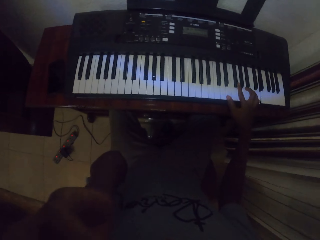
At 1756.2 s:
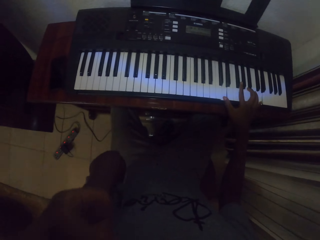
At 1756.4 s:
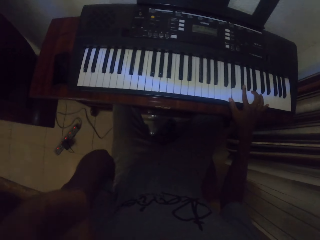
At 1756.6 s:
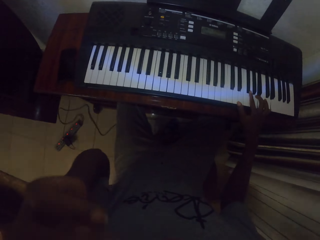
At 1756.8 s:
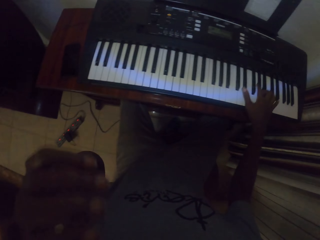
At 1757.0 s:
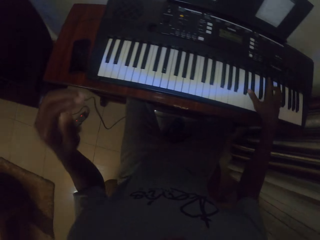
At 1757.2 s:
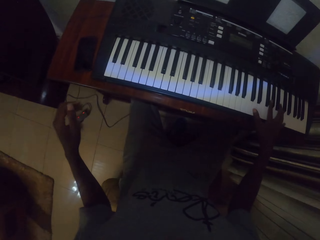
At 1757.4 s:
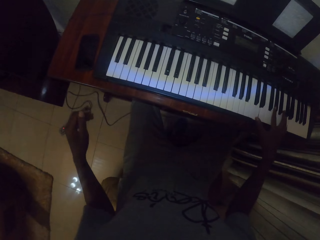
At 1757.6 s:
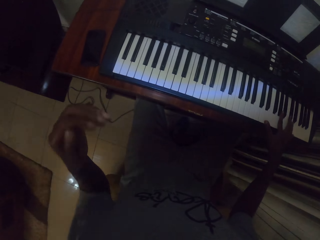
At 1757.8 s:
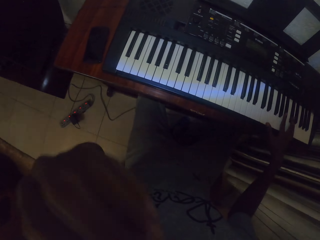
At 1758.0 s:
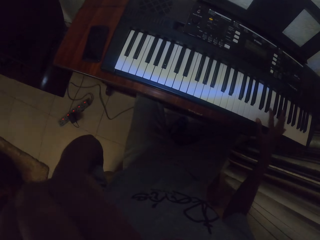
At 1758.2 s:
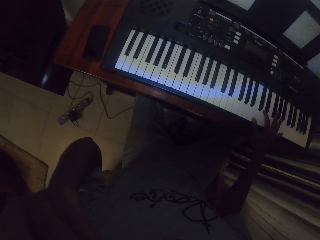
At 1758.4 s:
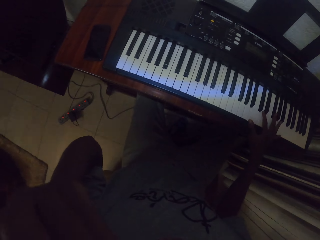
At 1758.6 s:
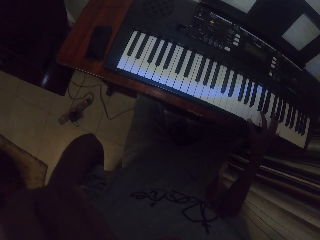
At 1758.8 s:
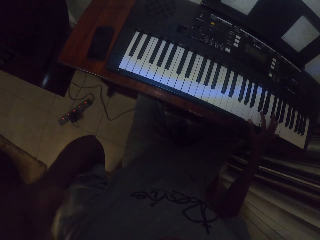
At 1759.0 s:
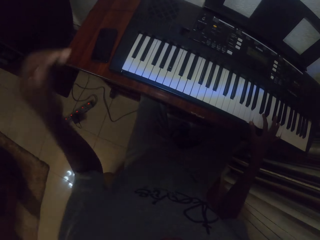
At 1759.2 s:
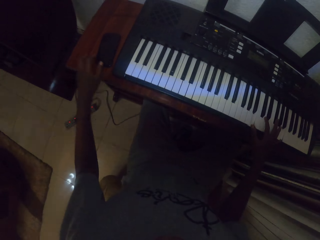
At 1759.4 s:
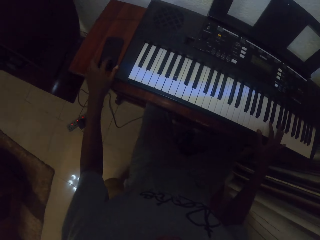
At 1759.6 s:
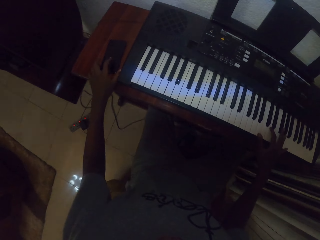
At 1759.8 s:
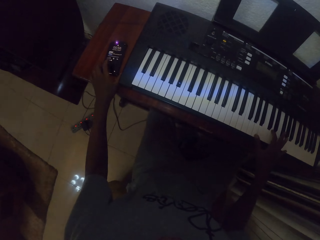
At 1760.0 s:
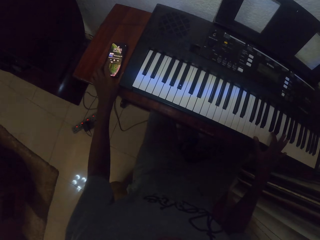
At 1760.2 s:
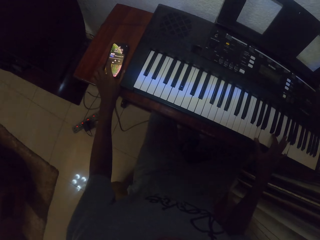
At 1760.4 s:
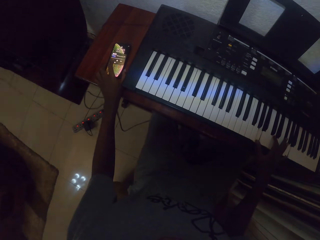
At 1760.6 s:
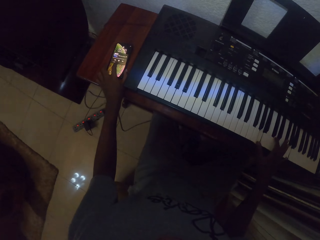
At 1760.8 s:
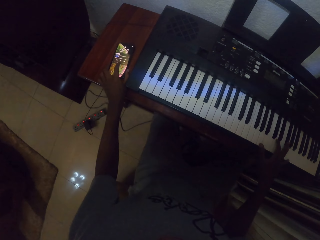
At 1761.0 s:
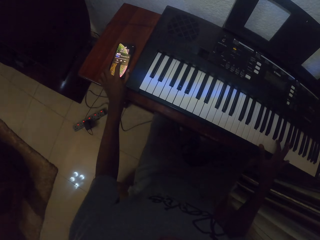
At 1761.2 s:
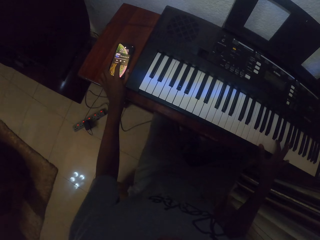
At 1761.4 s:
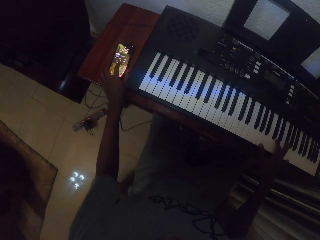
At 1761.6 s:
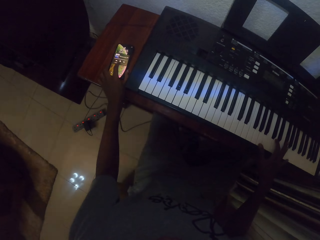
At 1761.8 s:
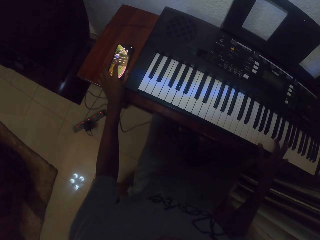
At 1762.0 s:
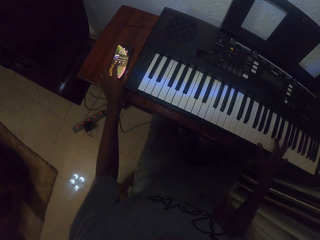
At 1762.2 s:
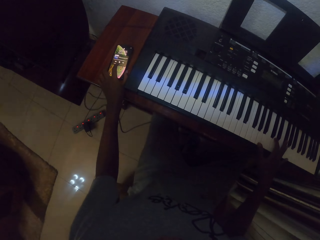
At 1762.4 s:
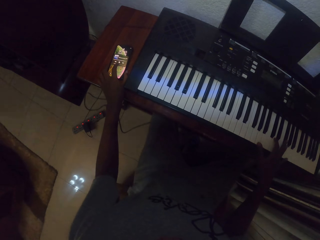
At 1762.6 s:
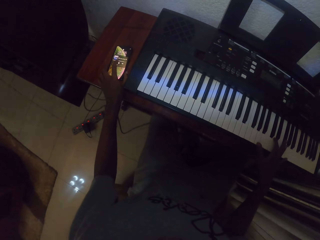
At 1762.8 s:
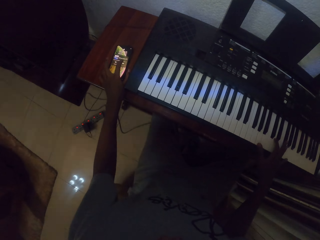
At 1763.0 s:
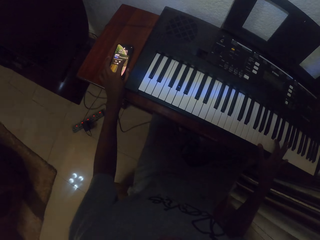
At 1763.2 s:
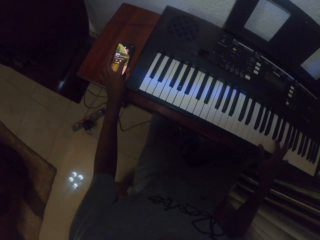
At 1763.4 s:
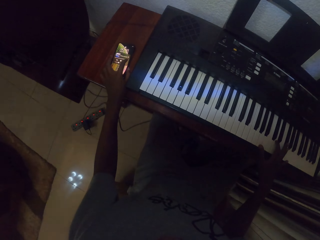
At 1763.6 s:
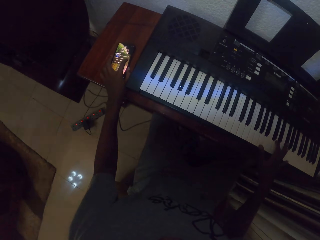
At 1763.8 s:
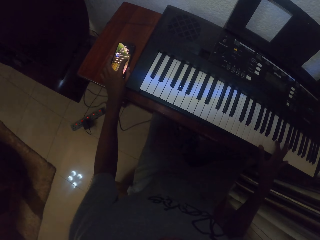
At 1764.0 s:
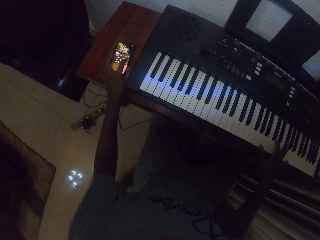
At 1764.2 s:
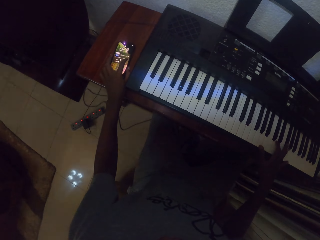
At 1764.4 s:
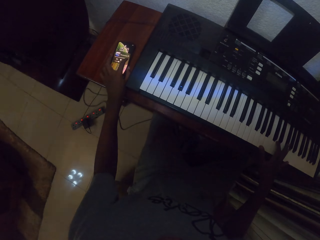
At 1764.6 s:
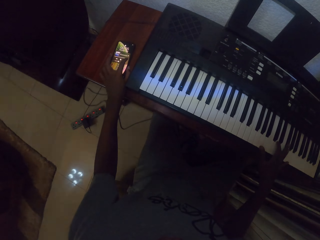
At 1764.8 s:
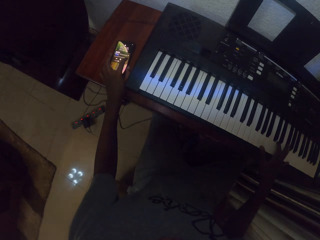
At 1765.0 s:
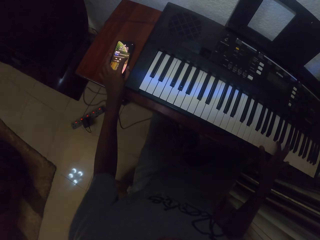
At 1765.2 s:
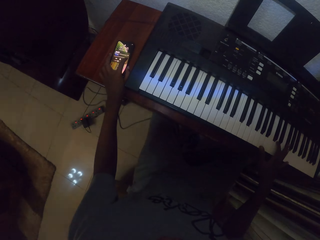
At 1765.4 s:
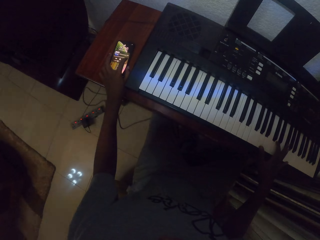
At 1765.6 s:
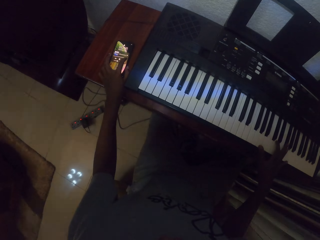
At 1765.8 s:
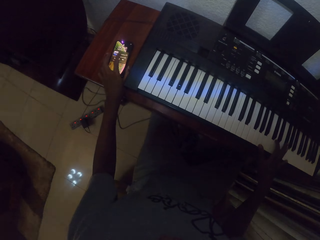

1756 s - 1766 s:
The camera wearer rubs his face. He raises his left hand. He touches the phone. He scrolls the phone.

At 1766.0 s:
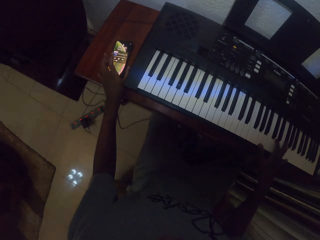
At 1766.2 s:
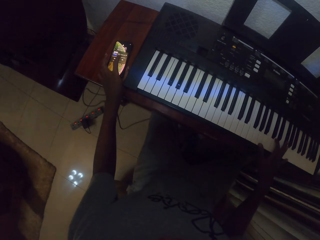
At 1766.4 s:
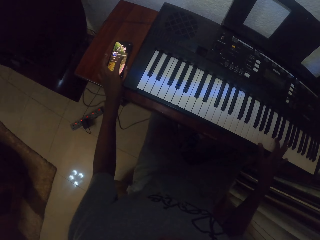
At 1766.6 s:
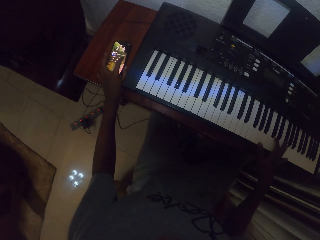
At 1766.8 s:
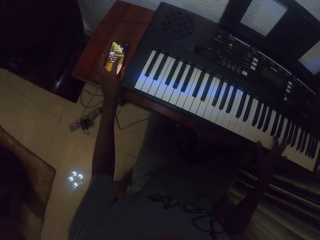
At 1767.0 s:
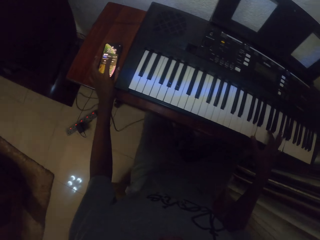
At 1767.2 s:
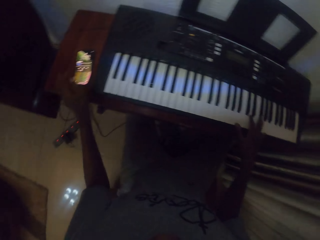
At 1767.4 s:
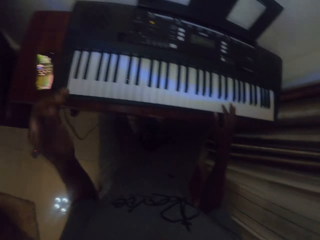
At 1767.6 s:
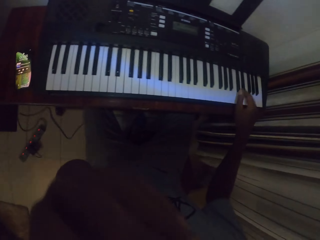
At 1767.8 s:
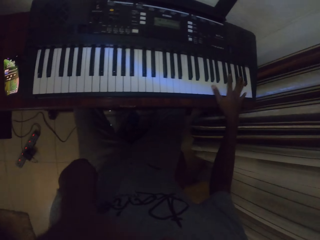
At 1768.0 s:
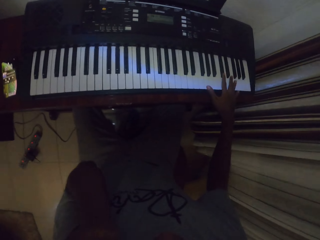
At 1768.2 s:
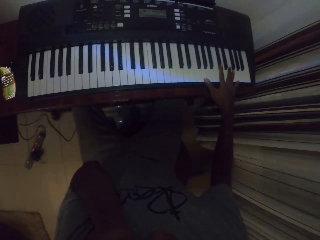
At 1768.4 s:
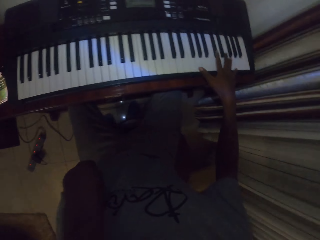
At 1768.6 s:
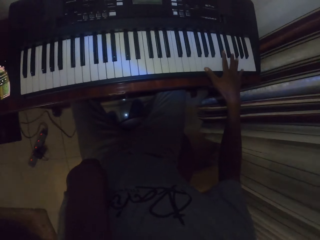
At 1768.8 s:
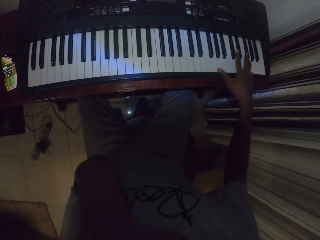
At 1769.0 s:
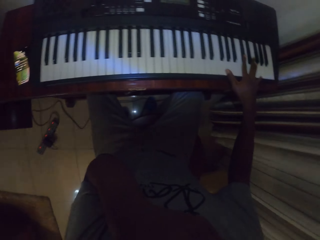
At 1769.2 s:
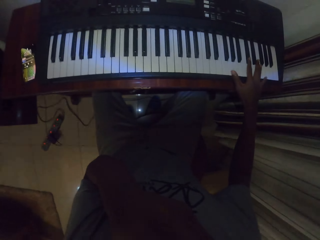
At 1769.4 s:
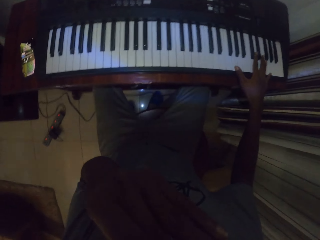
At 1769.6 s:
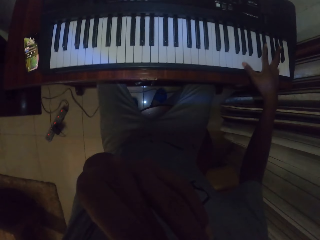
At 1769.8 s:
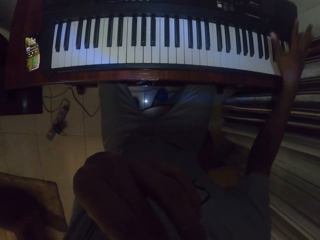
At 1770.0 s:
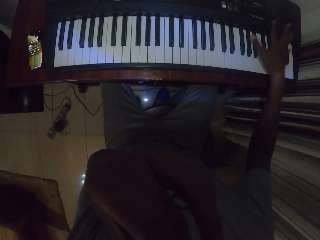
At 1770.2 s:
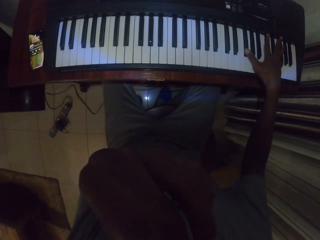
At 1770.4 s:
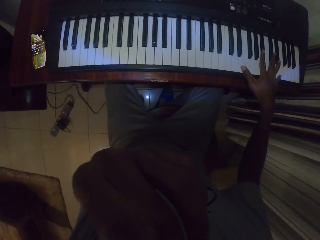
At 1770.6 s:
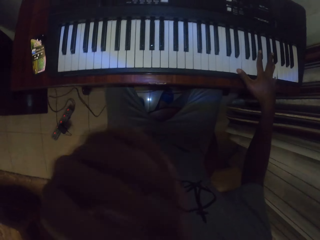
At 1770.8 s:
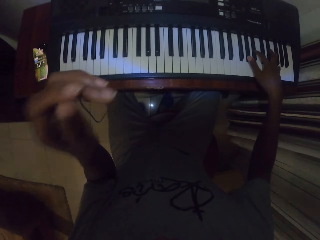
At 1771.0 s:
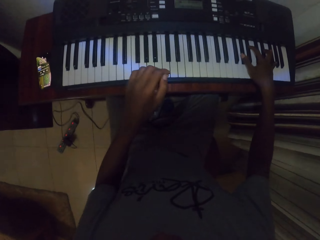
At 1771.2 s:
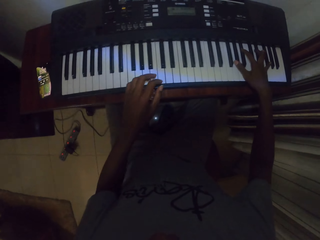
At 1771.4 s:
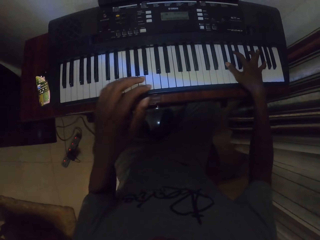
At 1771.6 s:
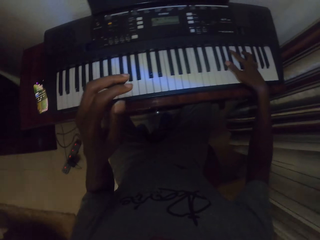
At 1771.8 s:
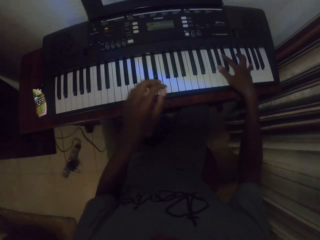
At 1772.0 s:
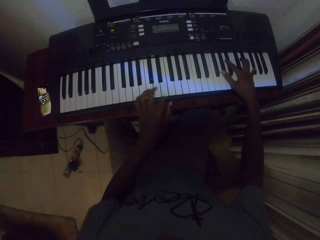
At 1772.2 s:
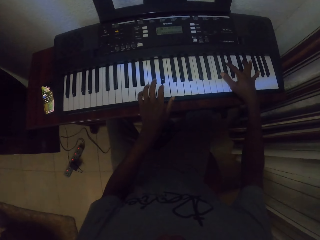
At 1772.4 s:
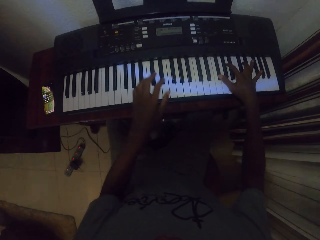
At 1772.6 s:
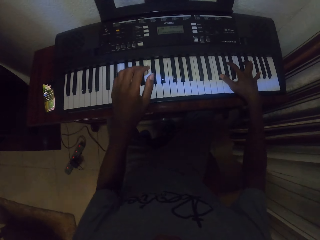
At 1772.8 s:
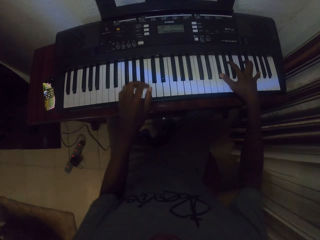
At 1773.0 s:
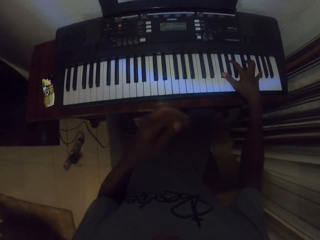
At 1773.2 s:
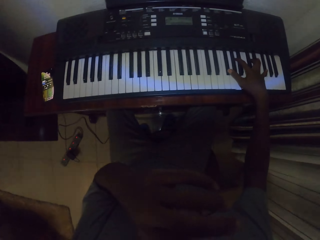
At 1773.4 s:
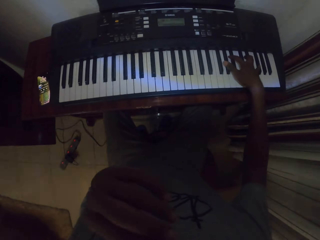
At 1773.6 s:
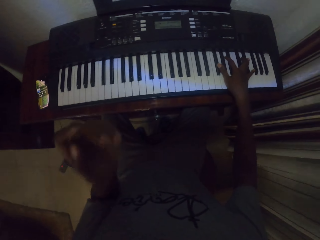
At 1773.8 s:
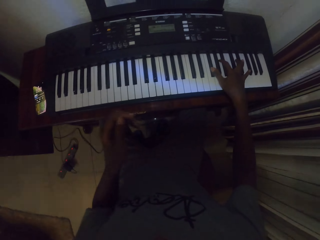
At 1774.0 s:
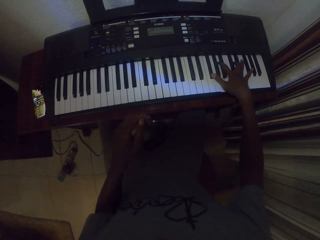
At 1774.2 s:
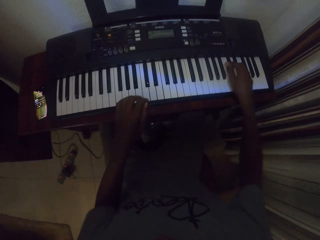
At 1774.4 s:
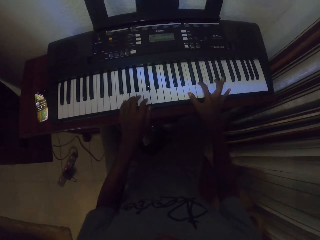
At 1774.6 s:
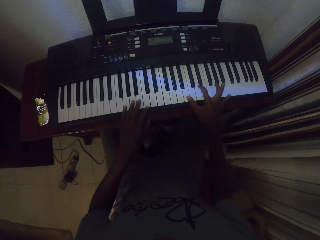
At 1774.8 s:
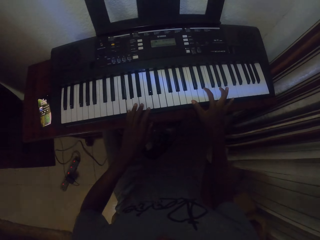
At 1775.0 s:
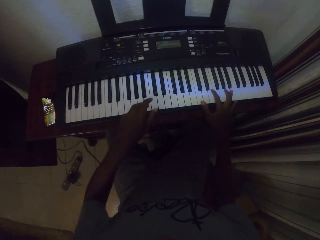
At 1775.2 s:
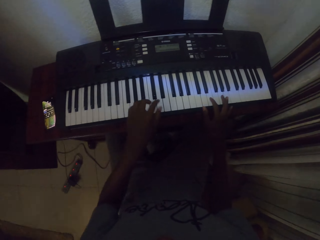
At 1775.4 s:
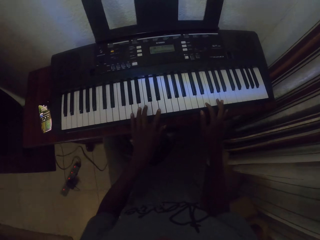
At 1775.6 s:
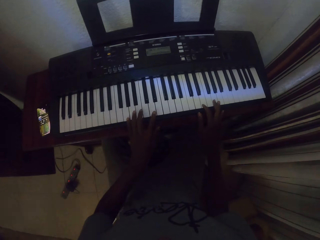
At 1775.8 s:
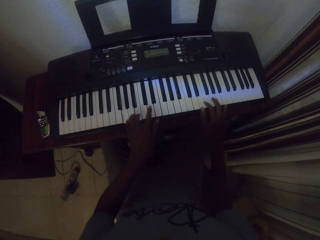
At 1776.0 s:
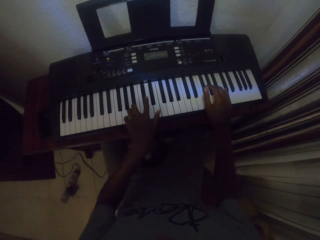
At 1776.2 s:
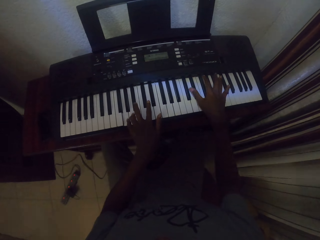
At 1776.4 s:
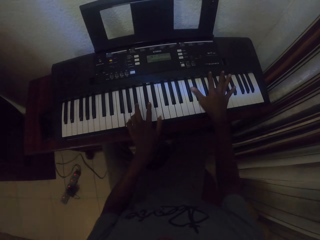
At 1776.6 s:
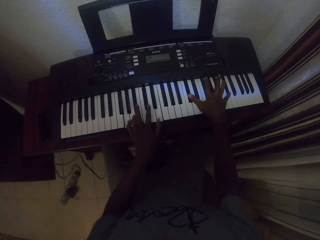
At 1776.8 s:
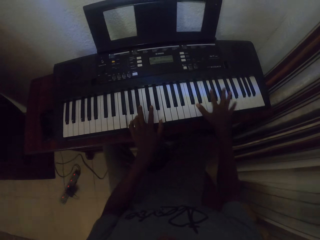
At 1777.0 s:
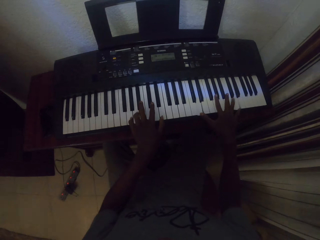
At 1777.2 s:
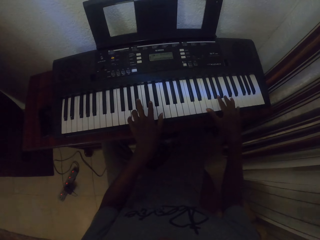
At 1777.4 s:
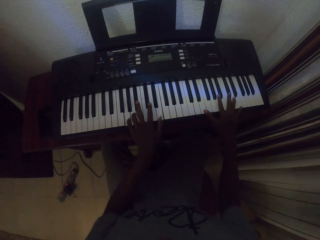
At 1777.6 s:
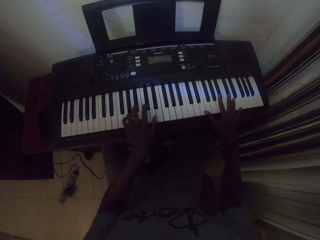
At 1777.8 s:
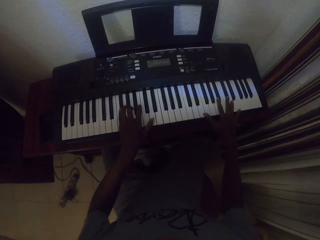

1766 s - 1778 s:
The camera wearer raises his left hand. He rubs his face. He plays a piano with his right hand. He plays the piano with his hands. He raises his left hand. He plays the piano.
